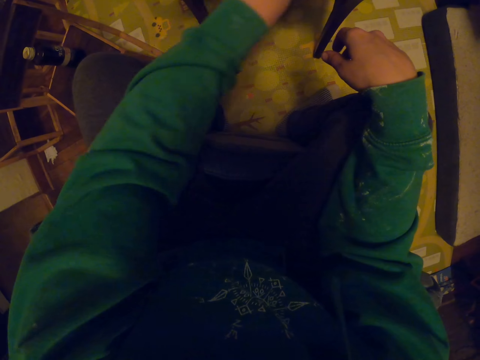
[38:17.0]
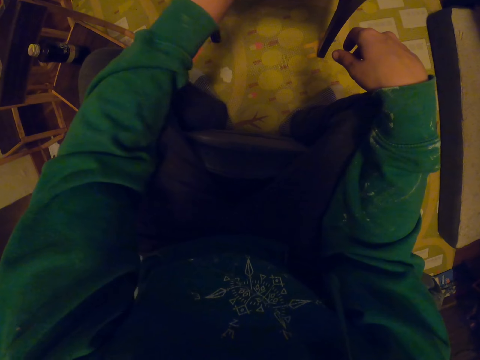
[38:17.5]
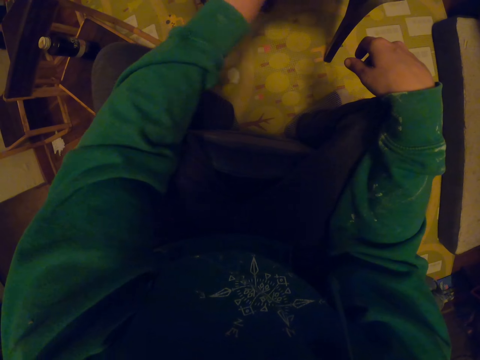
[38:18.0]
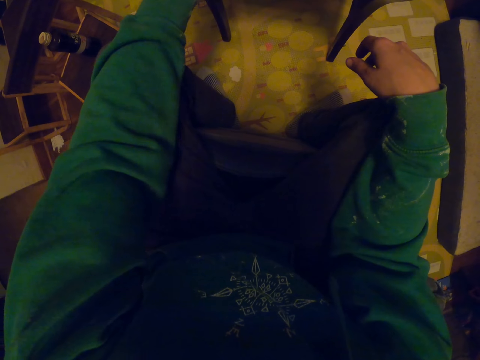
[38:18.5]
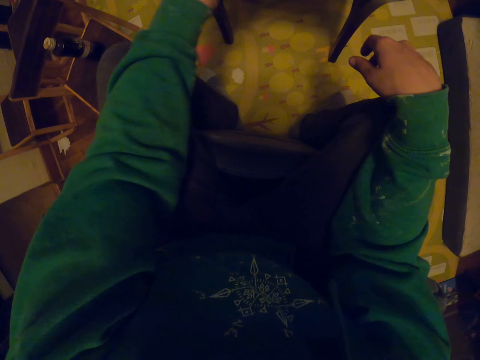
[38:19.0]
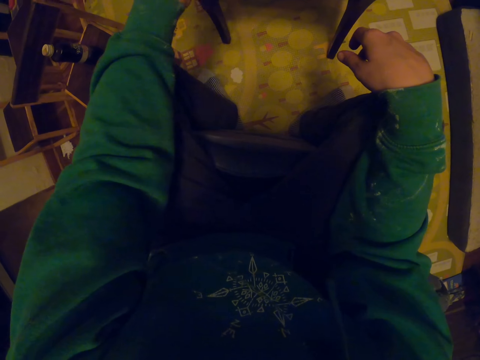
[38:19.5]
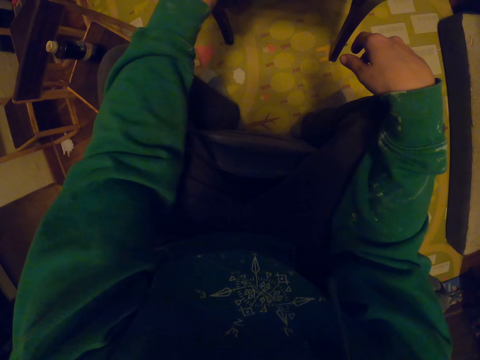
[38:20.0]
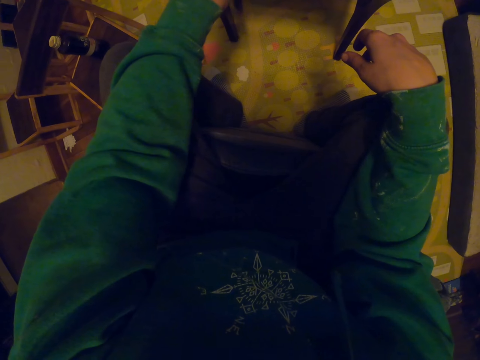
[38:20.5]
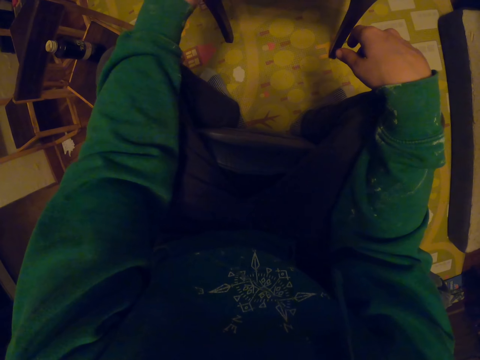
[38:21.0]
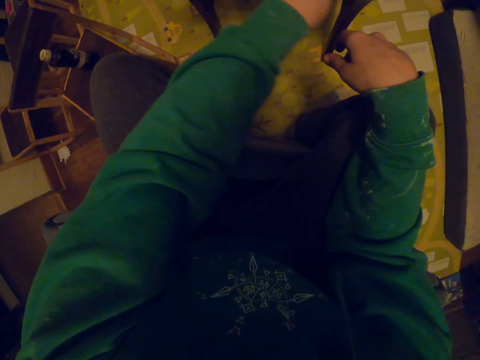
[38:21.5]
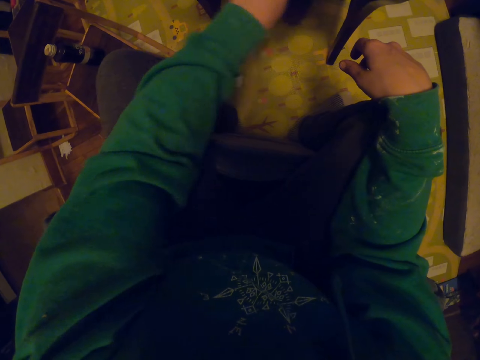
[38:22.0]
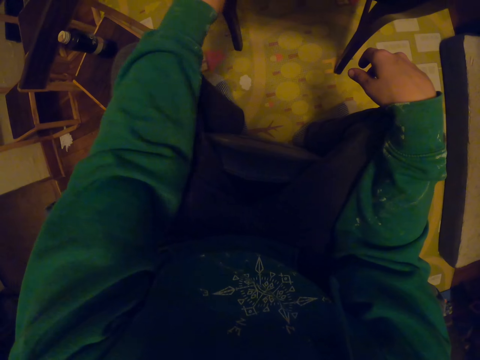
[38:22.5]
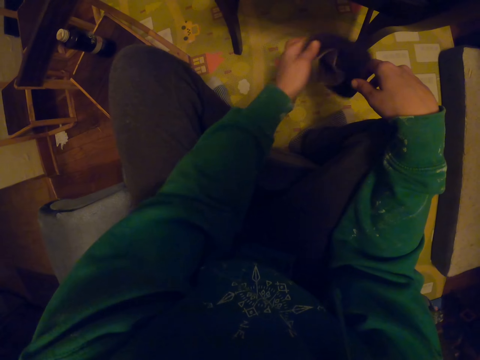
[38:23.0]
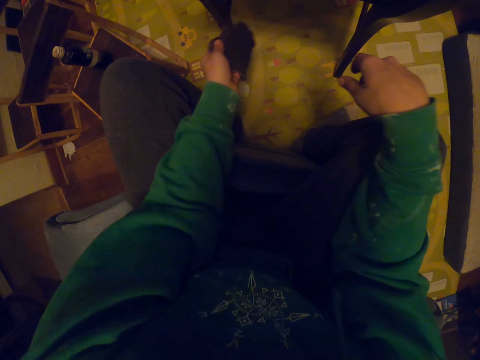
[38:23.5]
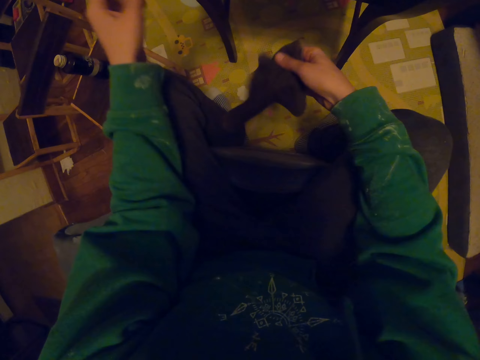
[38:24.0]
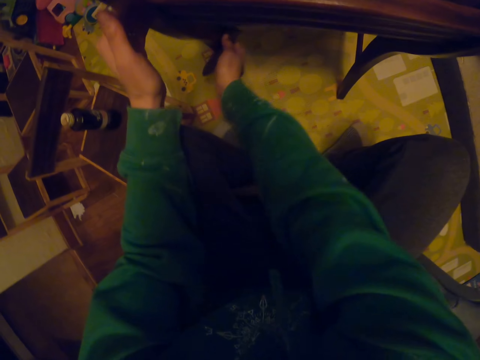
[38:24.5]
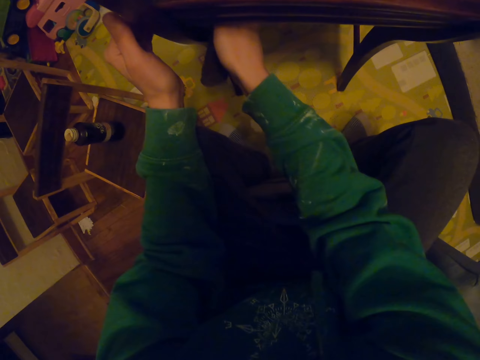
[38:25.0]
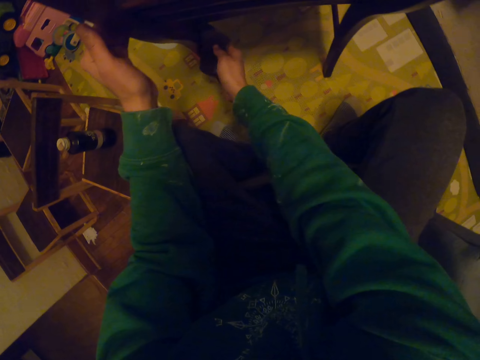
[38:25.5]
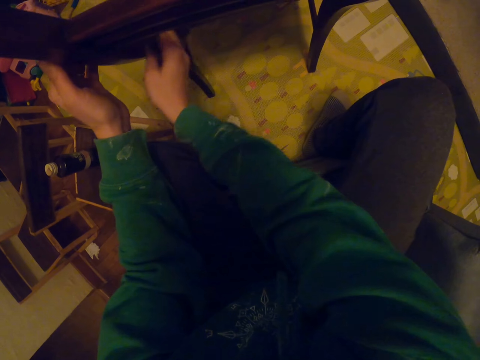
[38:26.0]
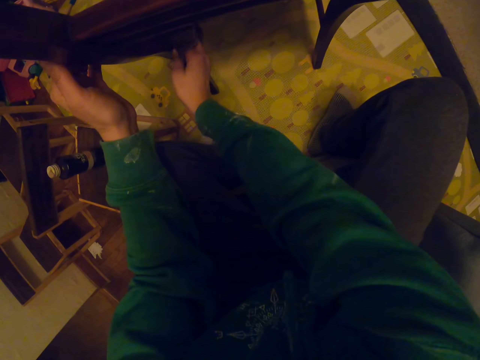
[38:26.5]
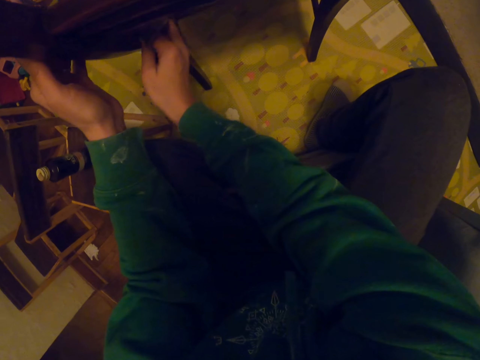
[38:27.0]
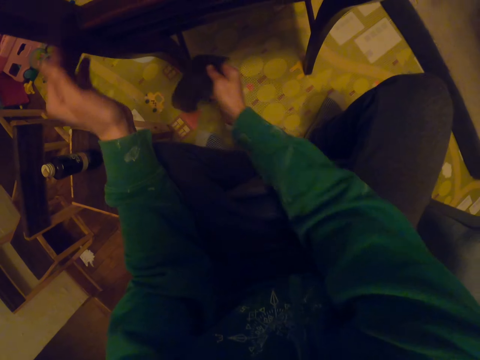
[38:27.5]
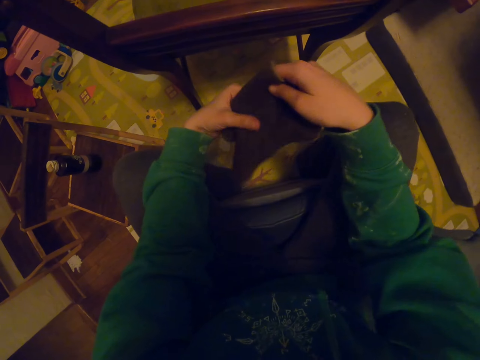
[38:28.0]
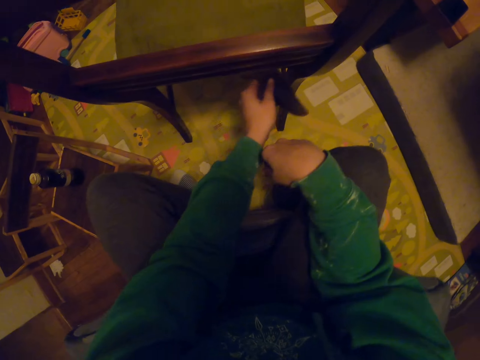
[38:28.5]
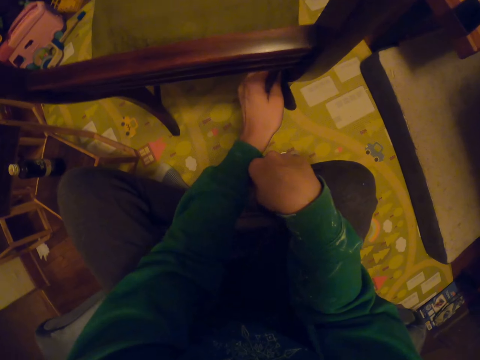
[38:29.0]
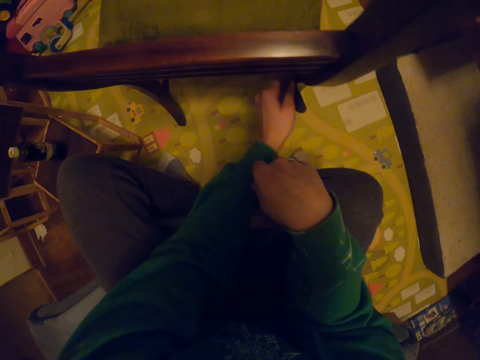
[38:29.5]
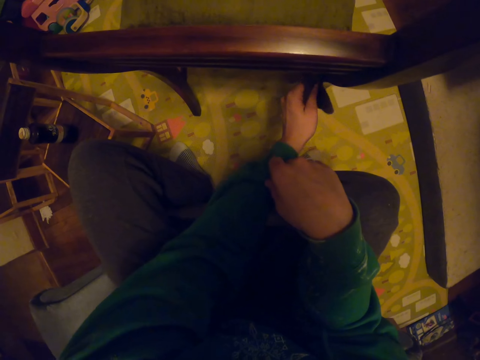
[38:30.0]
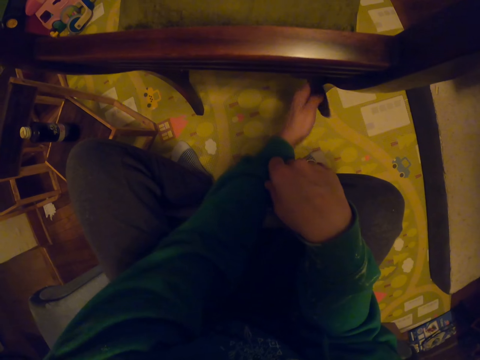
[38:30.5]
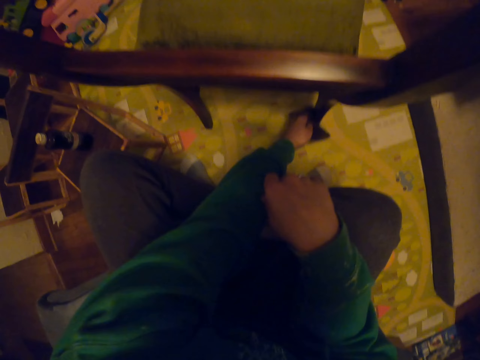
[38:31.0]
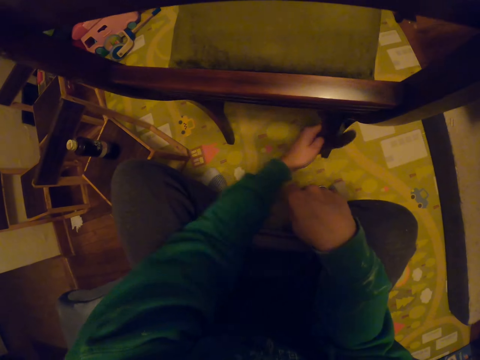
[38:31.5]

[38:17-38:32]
The camera wearer passes the towel to the right hand and wipes the chair. They pass the towel to the left hand and wipe the chair.

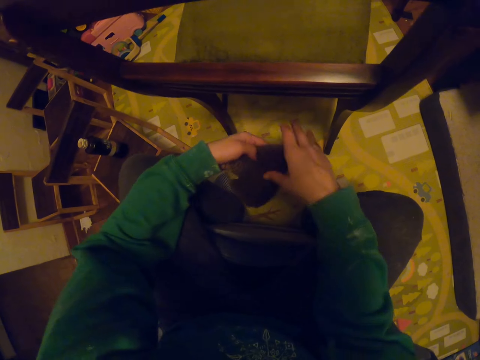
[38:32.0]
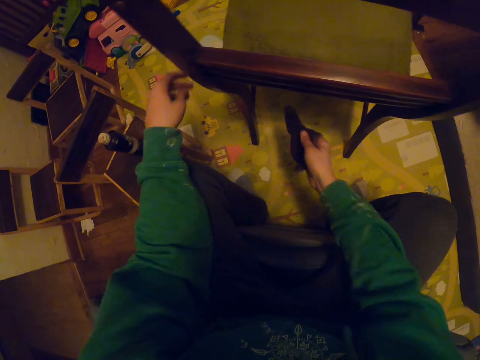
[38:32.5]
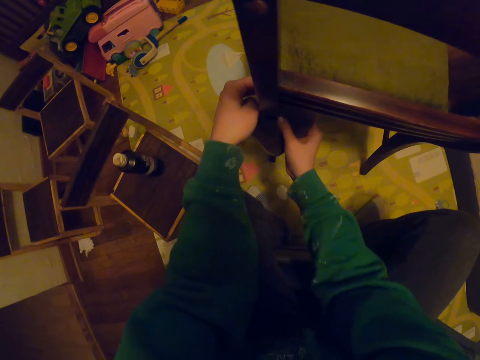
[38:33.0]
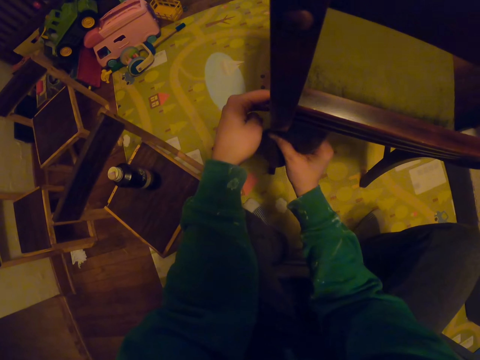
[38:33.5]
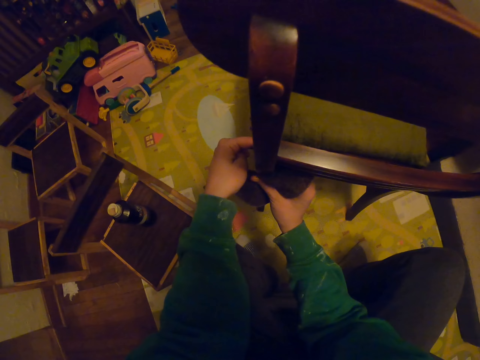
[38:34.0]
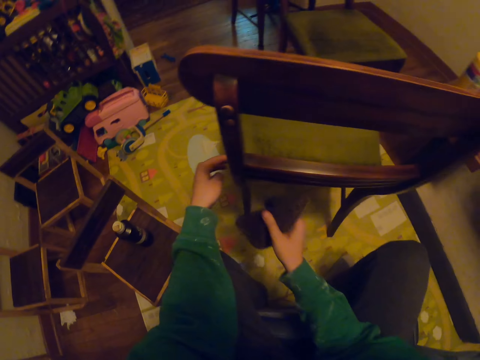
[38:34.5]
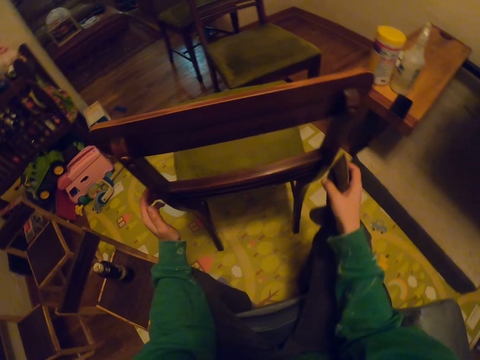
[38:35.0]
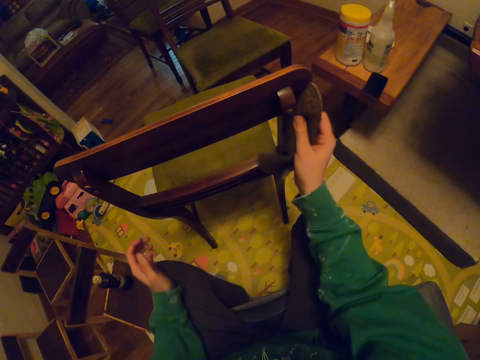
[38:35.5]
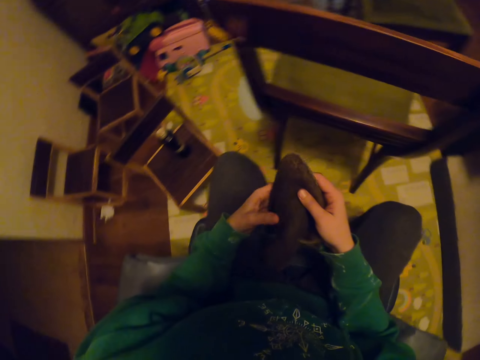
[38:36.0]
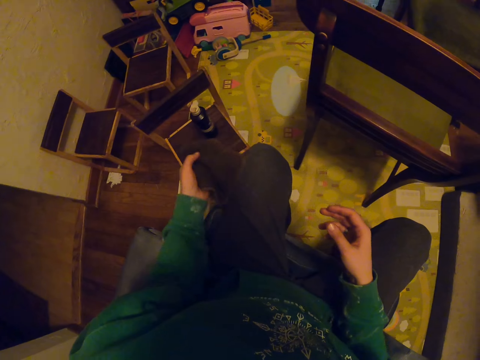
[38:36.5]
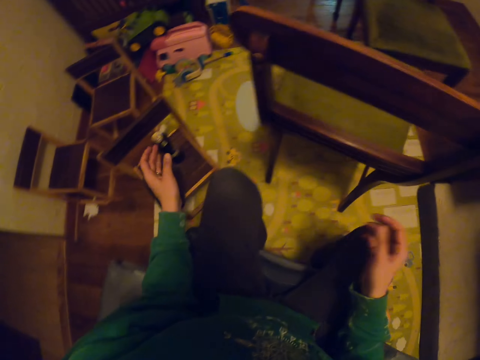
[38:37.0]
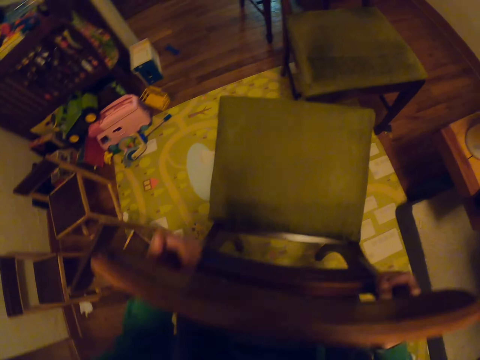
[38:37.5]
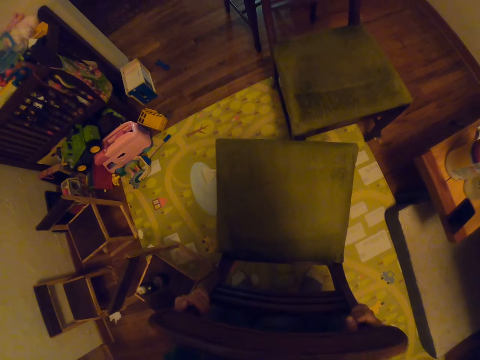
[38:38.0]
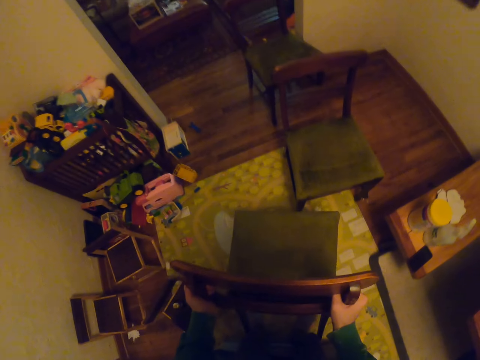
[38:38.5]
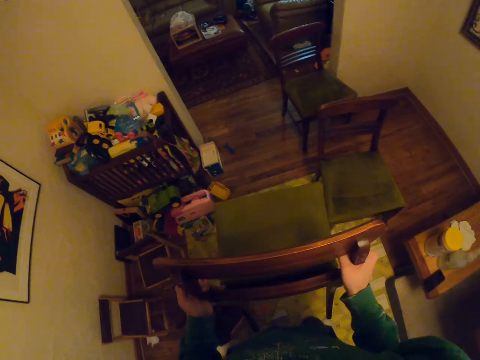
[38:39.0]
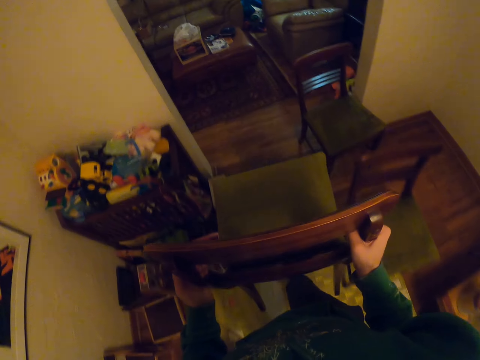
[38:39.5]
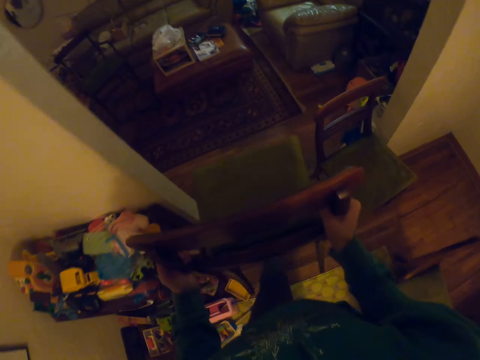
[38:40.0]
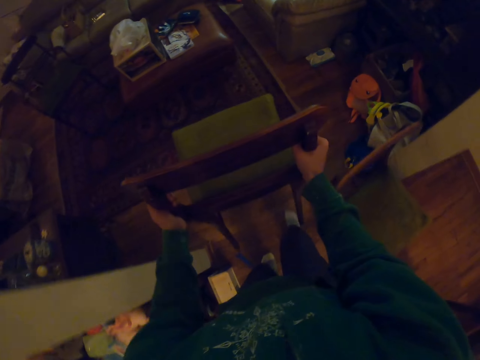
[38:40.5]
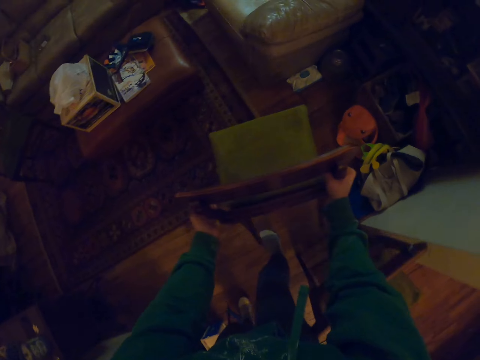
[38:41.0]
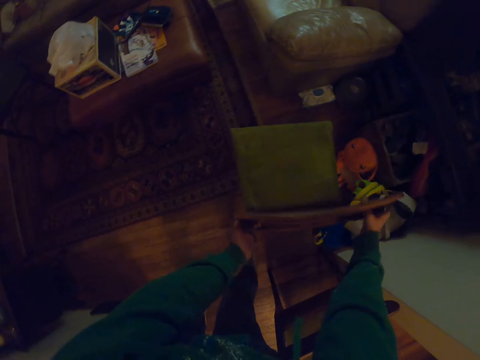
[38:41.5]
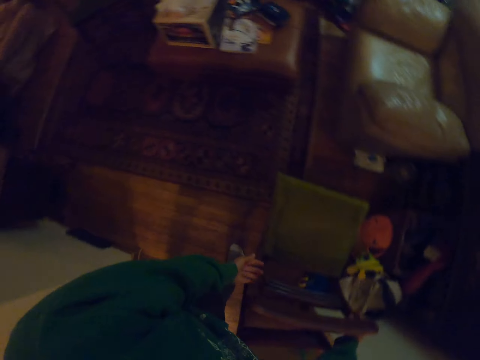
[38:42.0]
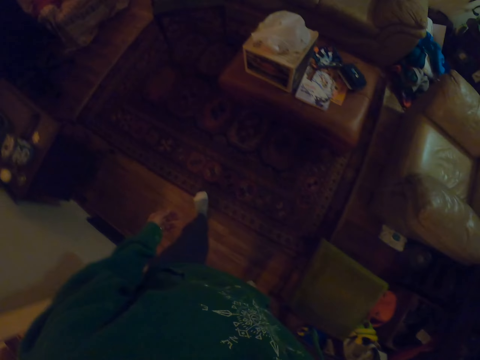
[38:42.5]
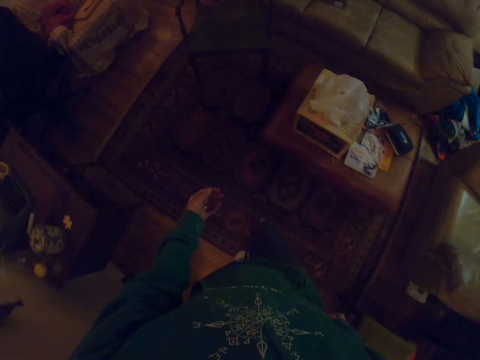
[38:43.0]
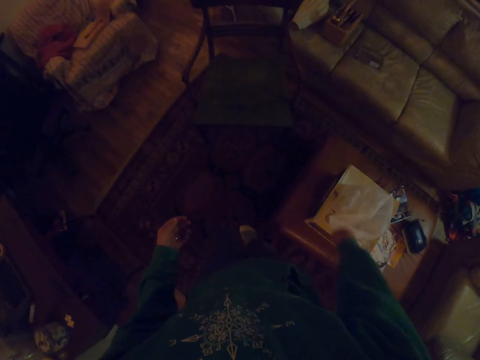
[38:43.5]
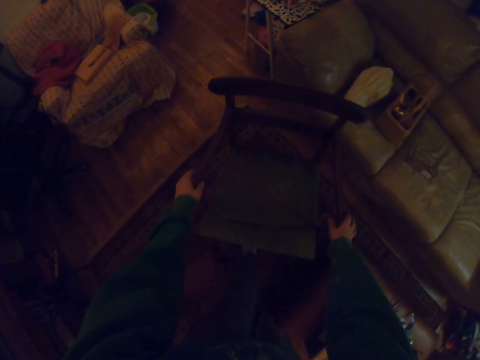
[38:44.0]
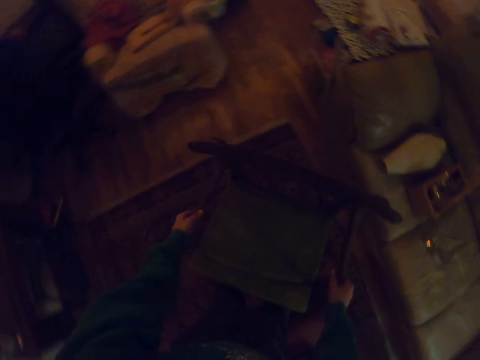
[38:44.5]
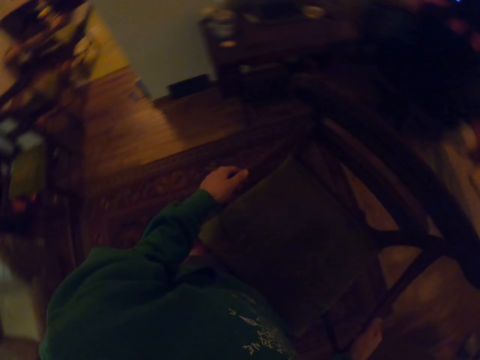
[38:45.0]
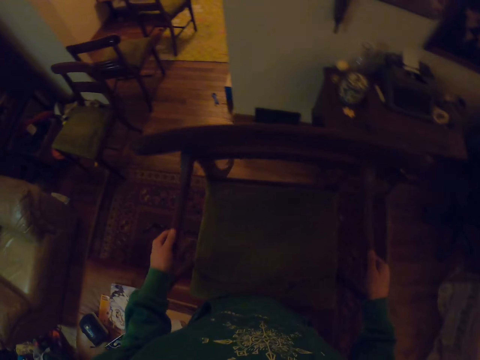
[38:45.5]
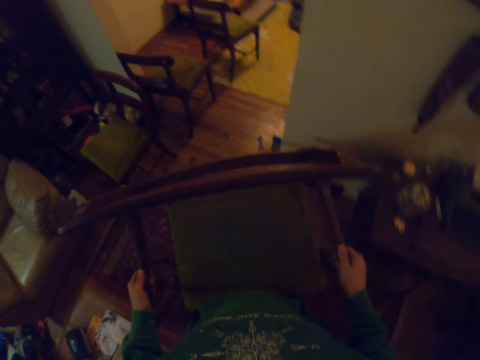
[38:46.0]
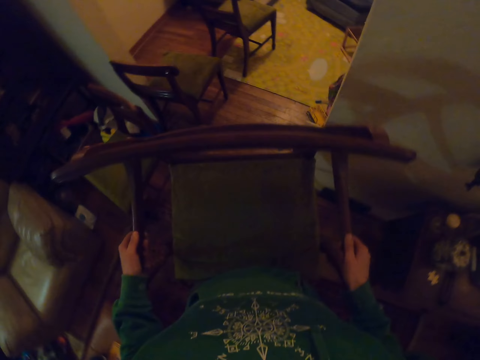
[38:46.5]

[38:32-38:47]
The camera wearer passes the towel to the right hand and wipes the chair. They pass the towel to the left hand and place the small towel on the chair. They carry the chair. They stand up. They lift the chair. They walk around the room. They place the chair on the floor. They walk around the room. They pick up the chair. They carry the chair. They walk around the room.
